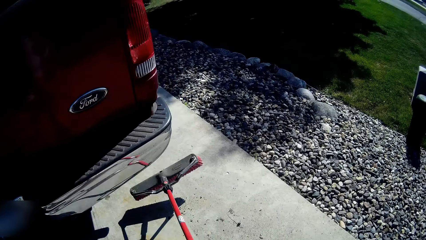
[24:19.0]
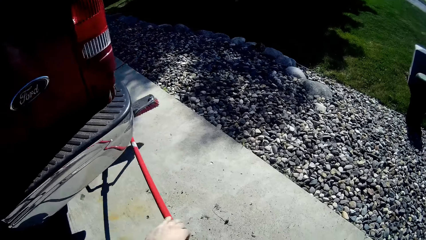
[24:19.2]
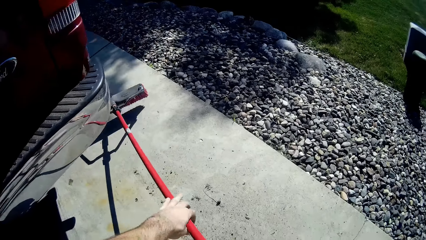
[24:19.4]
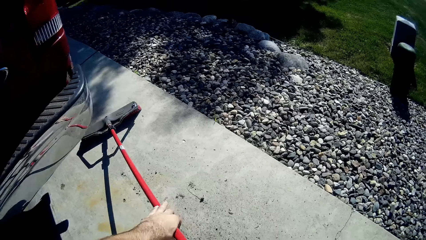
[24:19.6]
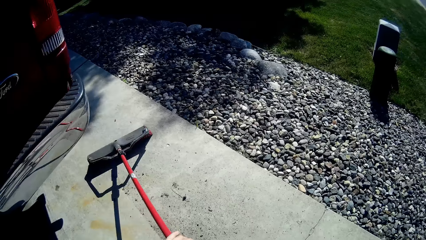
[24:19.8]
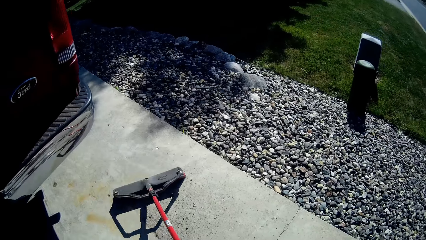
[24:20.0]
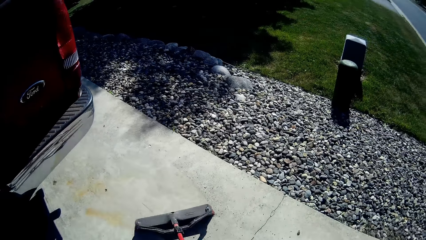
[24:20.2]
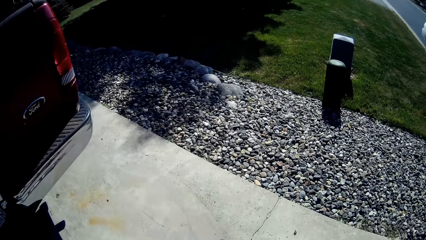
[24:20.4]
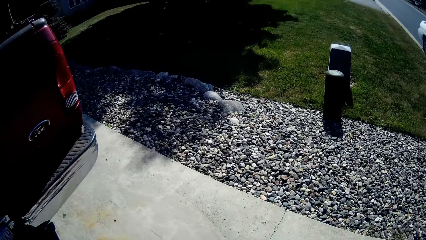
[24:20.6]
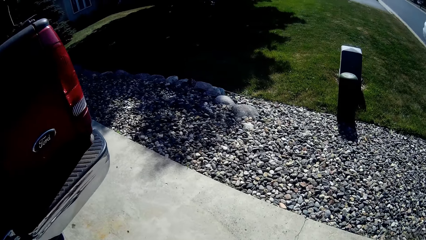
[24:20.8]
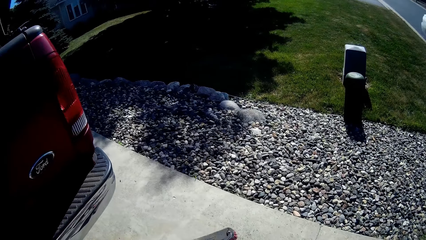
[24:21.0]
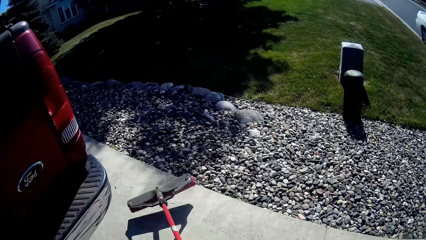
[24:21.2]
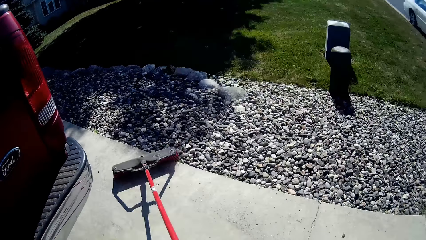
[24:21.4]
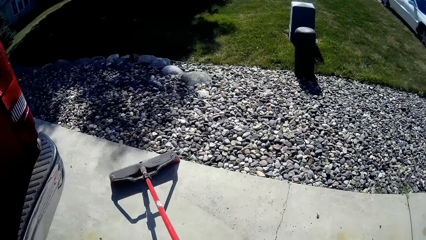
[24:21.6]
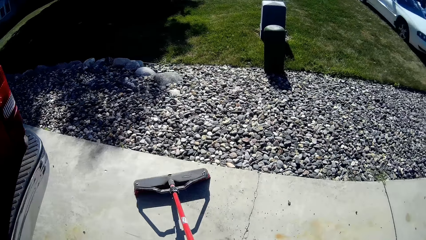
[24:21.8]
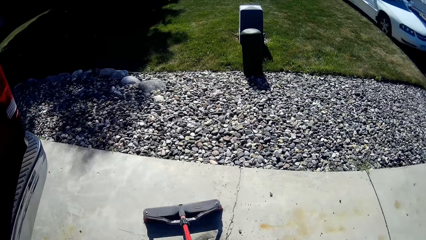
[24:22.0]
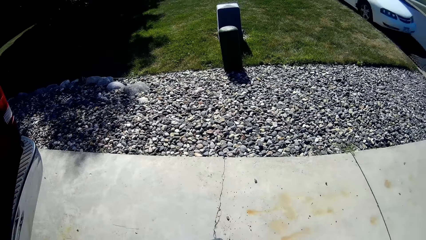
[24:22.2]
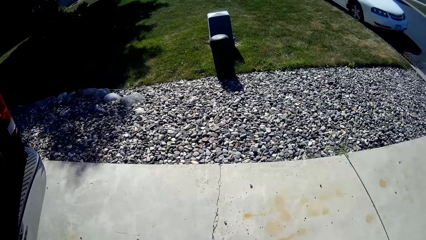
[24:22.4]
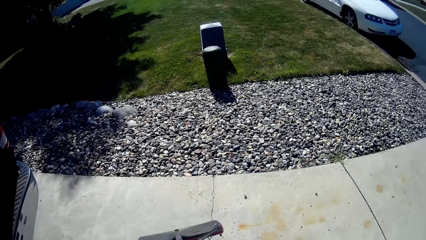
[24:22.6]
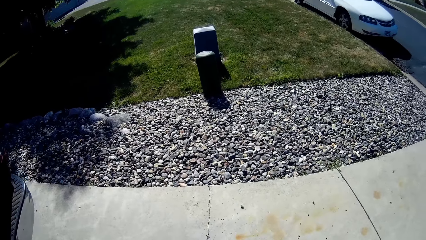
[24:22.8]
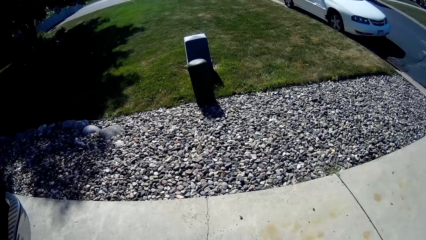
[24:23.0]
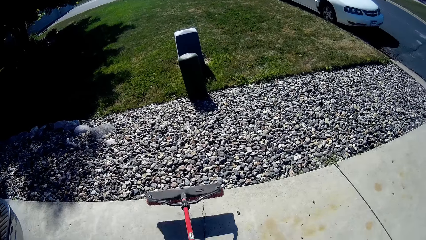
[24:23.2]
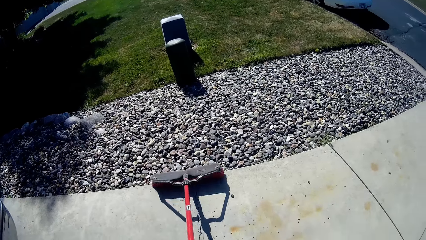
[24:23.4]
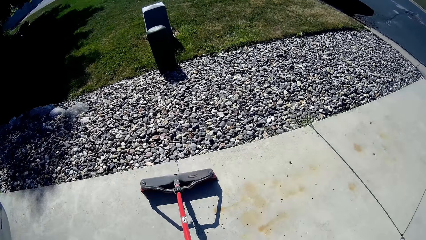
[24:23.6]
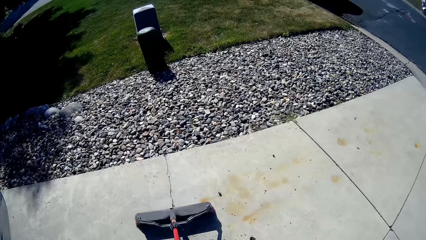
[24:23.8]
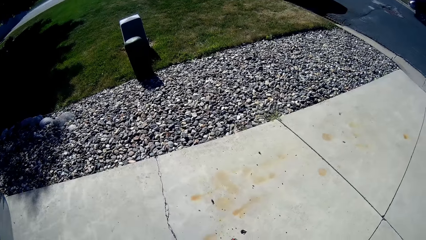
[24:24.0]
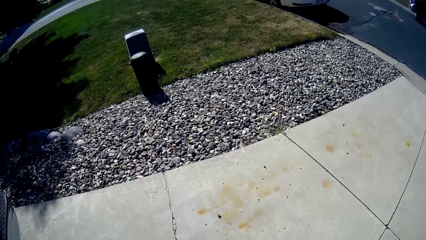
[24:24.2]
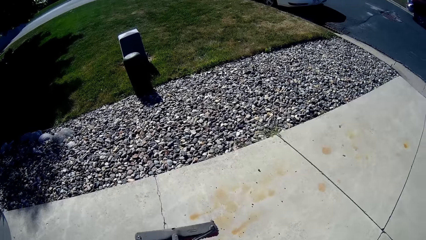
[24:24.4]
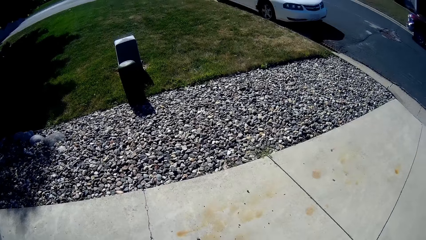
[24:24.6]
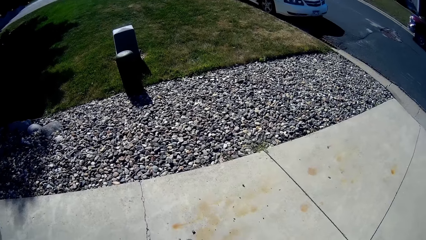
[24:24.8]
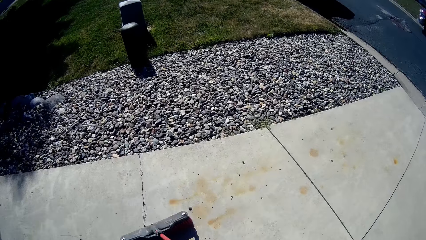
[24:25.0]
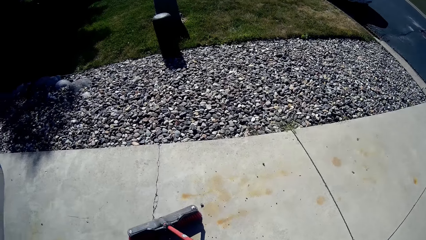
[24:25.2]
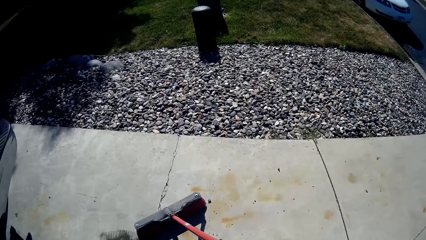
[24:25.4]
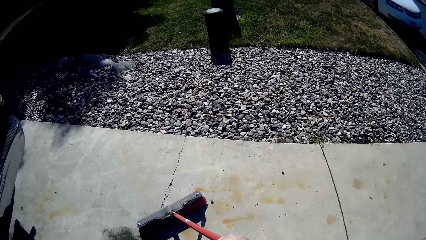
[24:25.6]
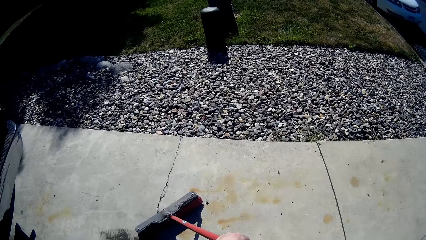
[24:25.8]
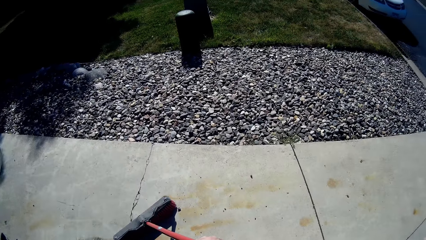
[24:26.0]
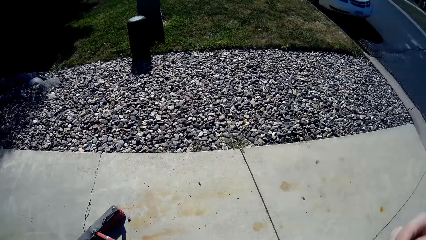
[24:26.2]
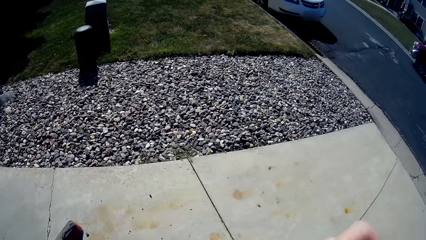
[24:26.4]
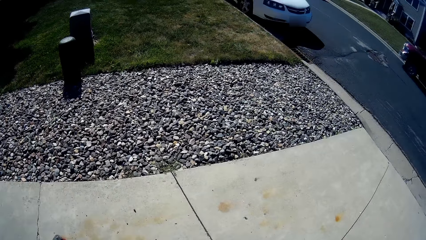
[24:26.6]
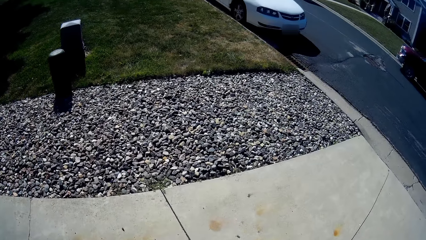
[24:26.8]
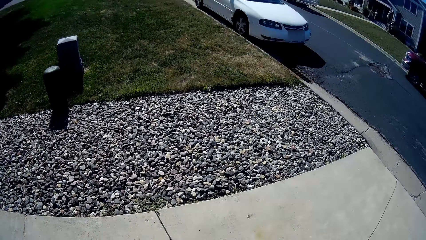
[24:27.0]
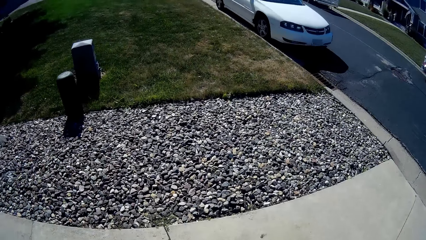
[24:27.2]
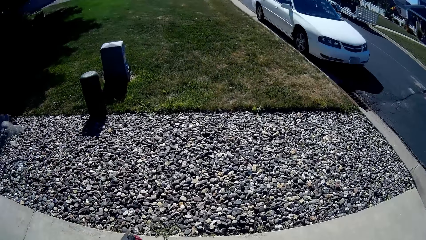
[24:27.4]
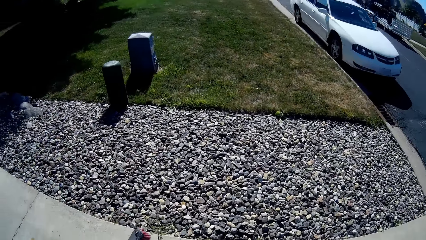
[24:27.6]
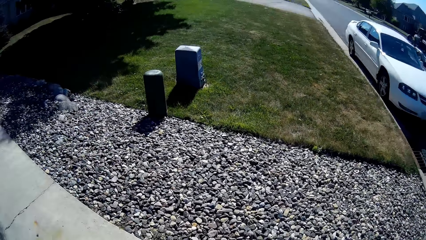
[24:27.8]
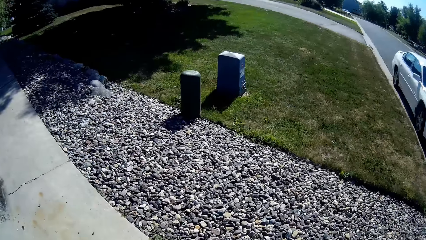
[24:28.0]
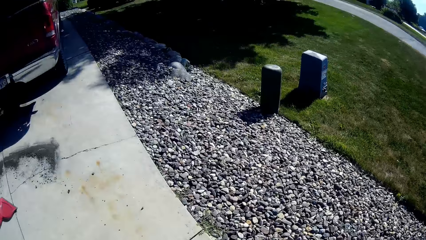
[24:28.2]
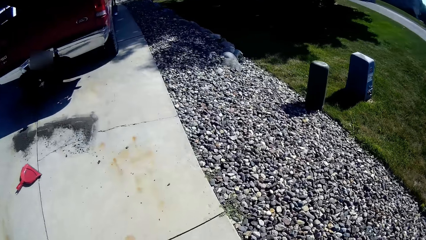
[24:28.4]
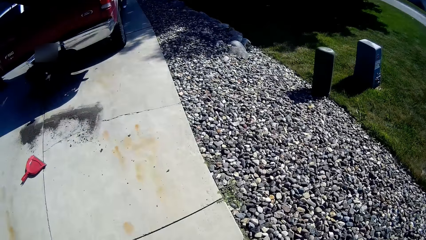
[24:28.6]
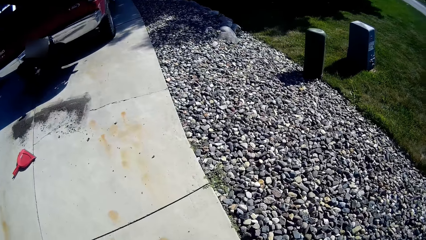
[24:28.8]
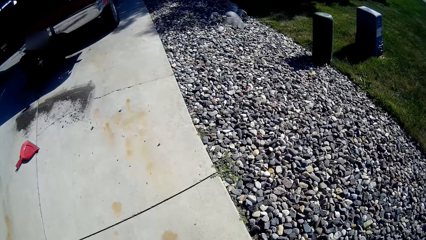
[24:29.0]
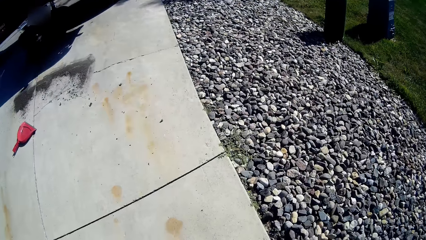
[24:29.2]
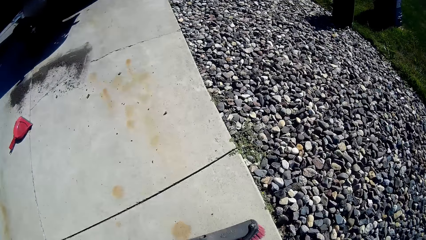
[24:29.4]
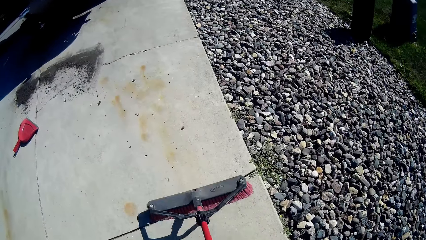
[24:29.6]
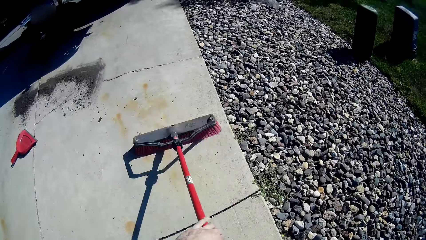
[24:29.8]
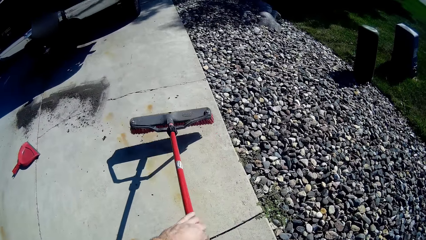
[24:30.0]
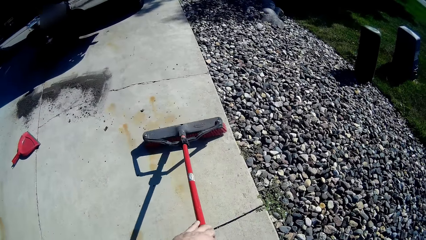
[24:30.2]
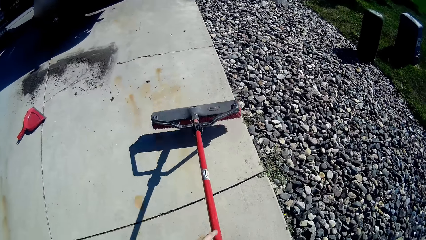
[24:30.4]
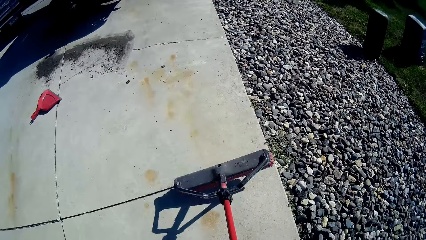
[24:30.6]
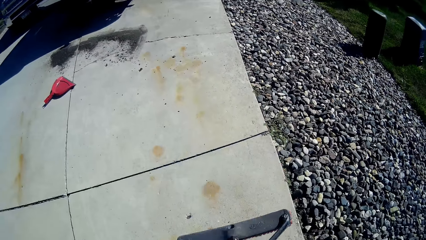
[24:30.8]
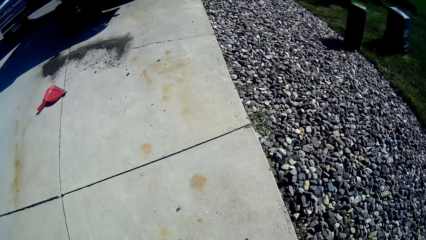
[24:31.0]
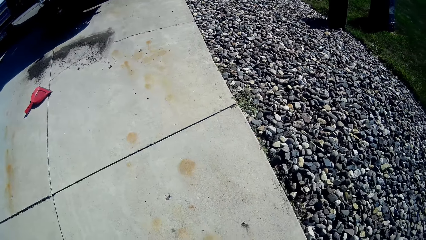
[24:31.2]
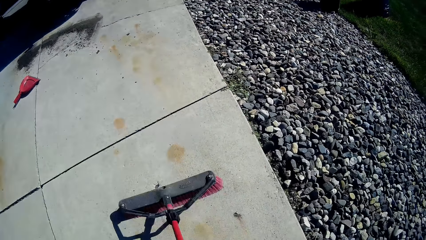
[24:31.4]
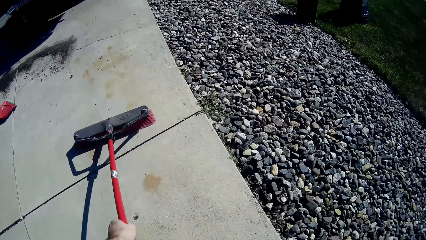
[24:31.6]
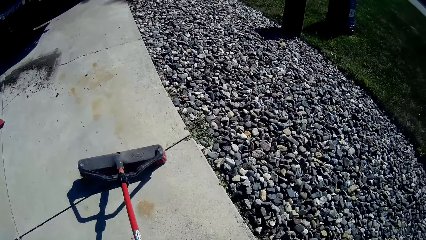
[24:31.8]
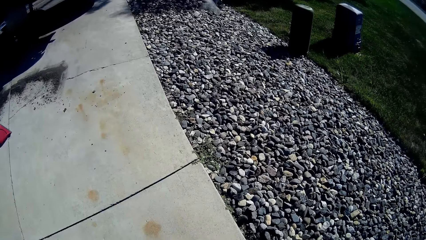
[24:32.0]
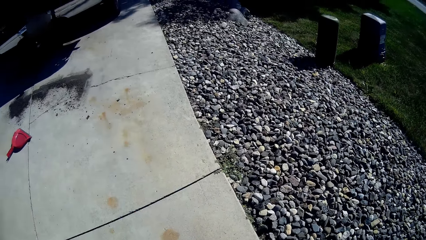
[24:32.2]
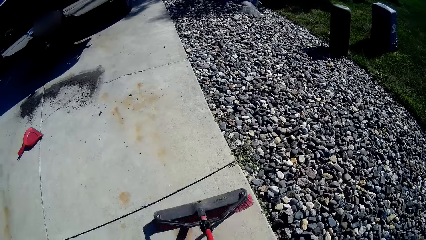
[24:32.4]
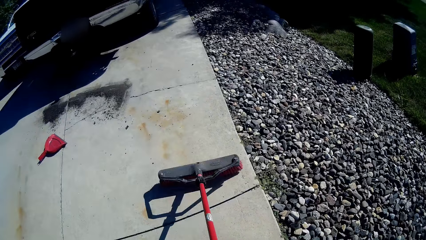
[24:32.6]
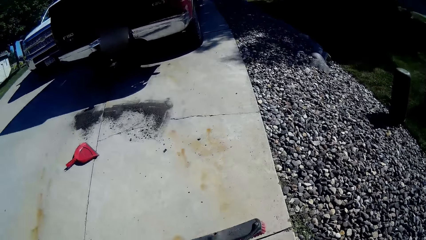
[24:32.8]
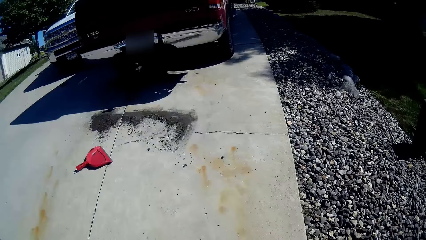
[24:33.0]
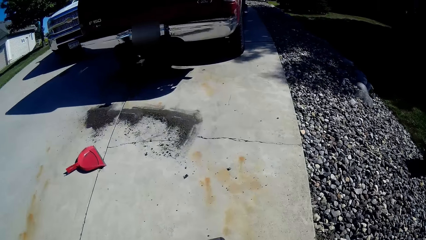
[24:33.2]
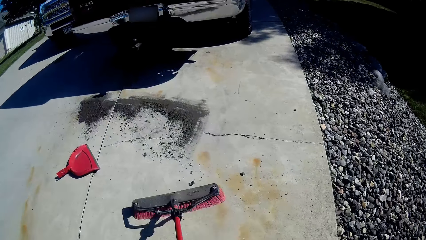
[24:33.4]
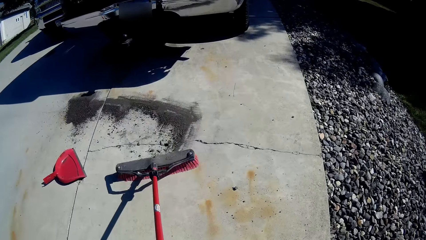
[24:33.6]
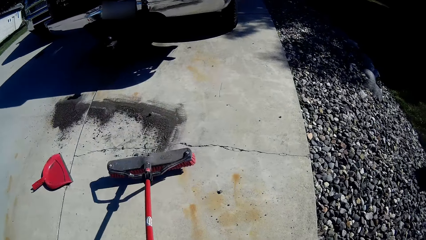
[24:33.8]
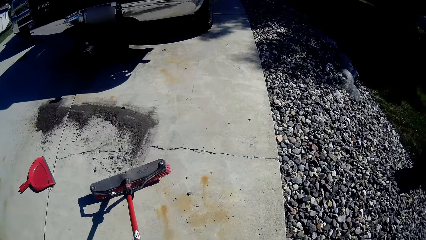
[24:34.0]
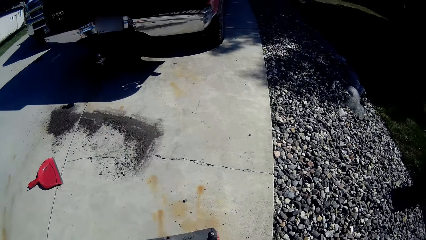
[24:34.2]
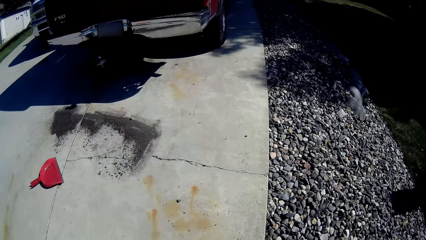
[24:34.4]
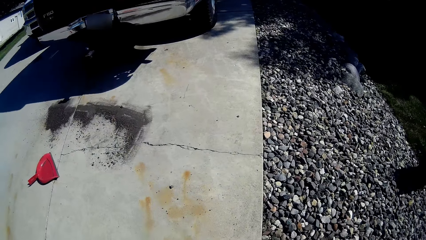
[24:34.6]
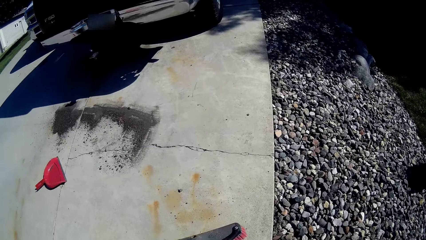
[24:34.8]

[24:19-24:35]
The camera wearer stares at the pavement. They walk towards the road. They stare at the pavement. They sweep dirt off the pavement with the broom.
